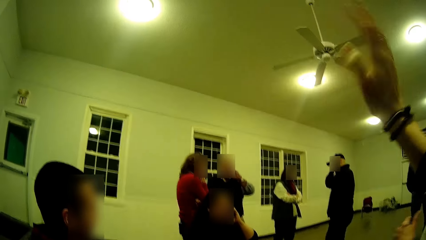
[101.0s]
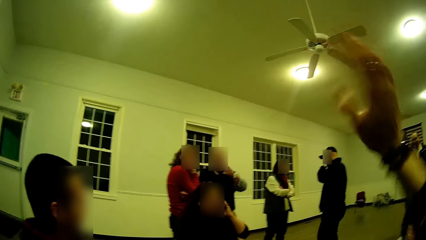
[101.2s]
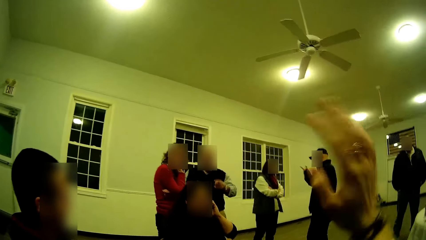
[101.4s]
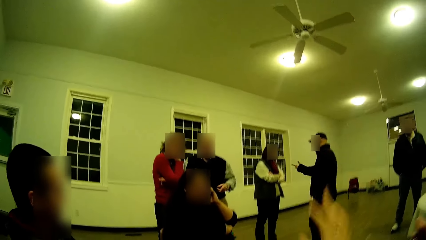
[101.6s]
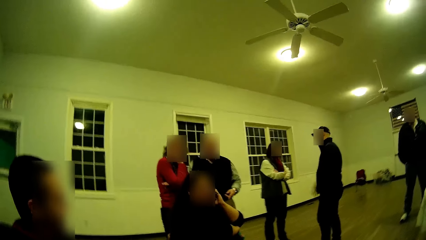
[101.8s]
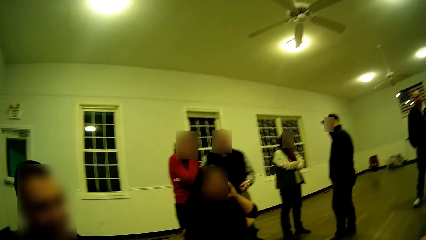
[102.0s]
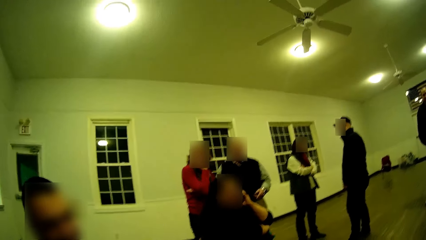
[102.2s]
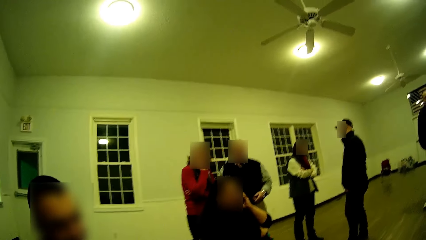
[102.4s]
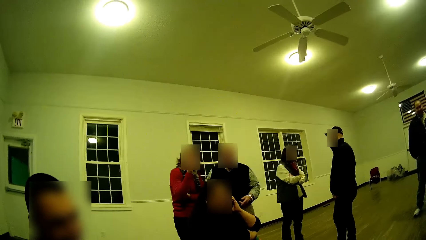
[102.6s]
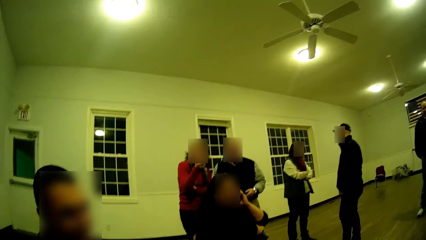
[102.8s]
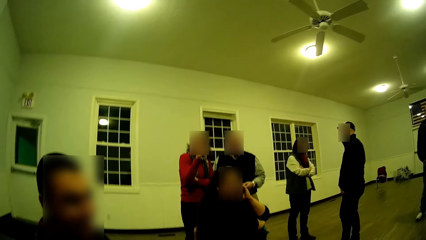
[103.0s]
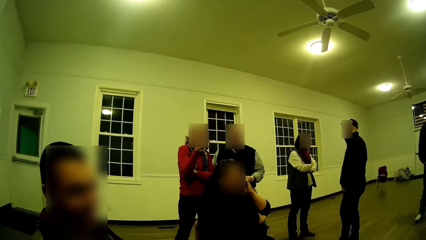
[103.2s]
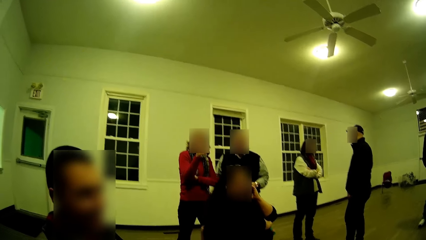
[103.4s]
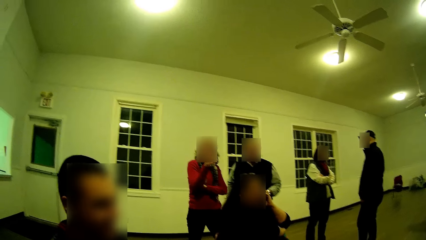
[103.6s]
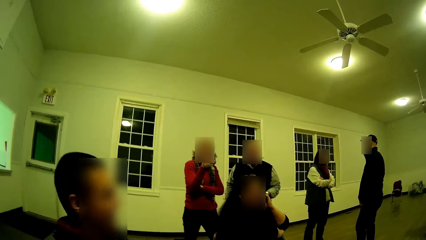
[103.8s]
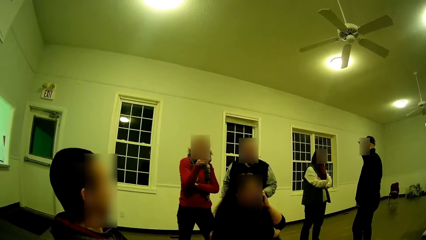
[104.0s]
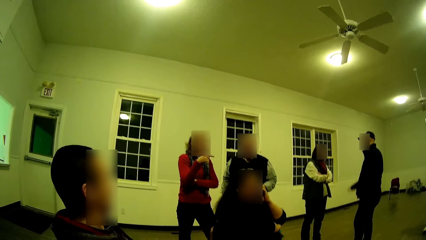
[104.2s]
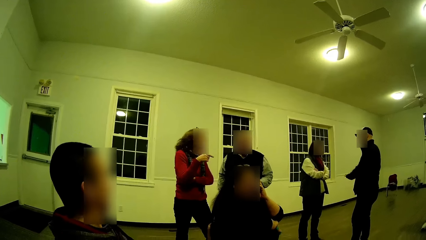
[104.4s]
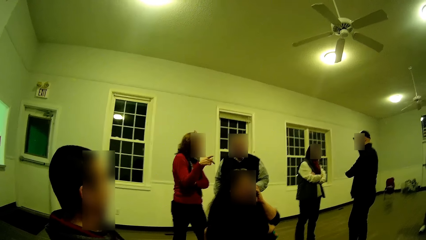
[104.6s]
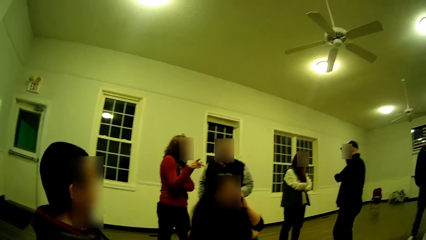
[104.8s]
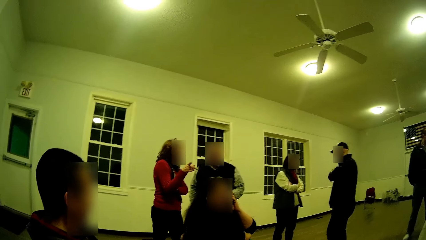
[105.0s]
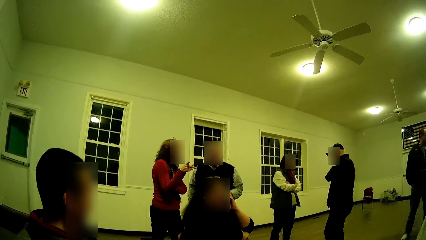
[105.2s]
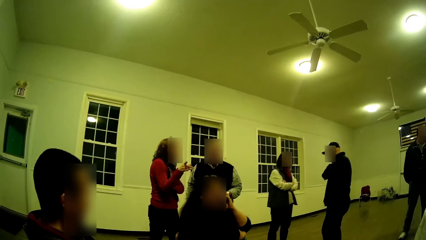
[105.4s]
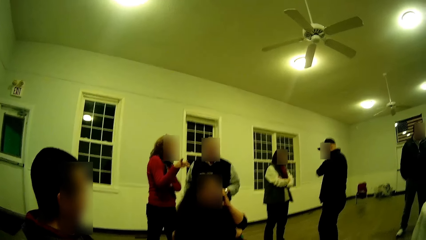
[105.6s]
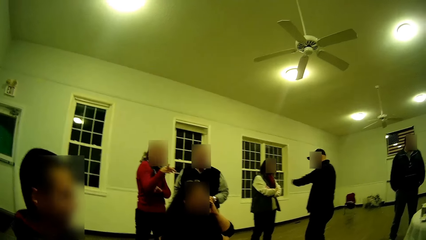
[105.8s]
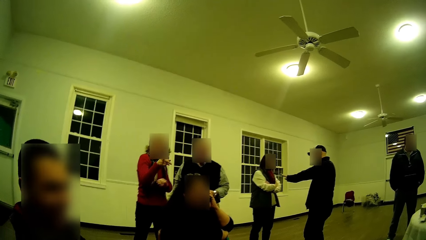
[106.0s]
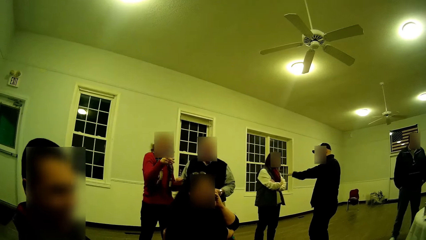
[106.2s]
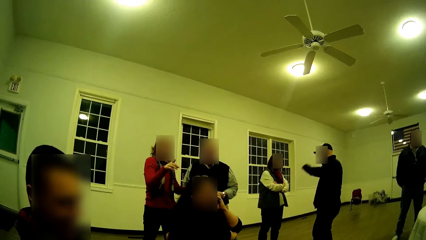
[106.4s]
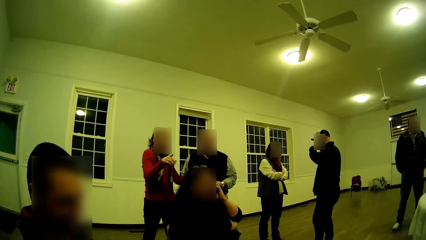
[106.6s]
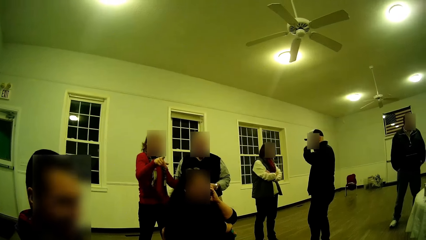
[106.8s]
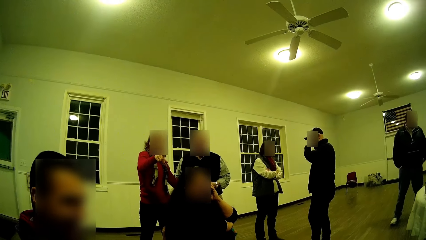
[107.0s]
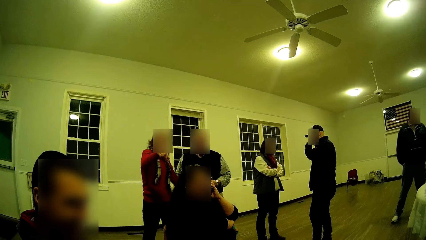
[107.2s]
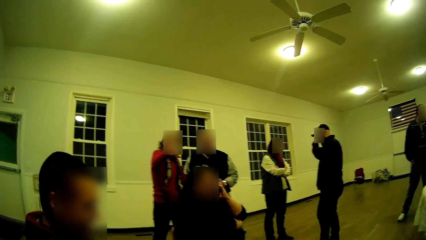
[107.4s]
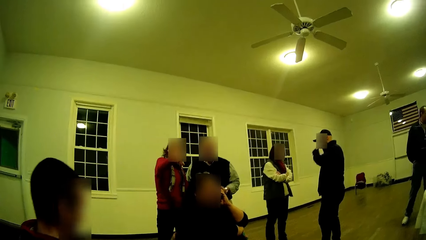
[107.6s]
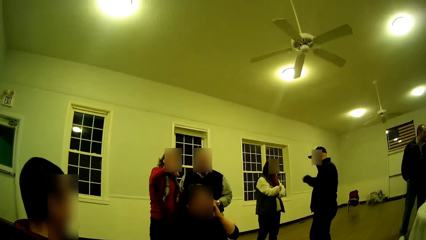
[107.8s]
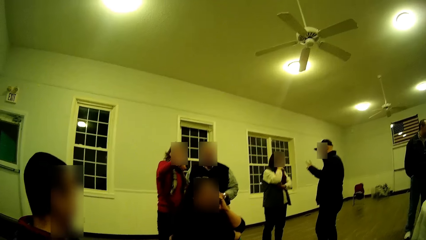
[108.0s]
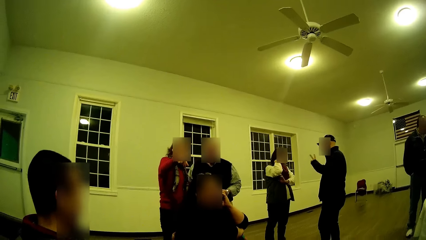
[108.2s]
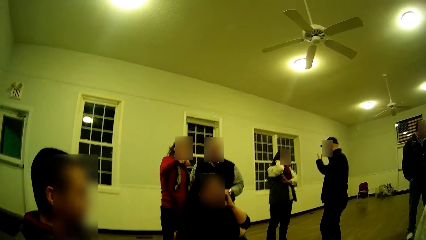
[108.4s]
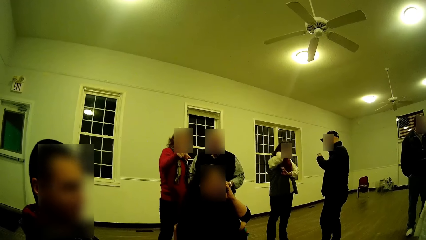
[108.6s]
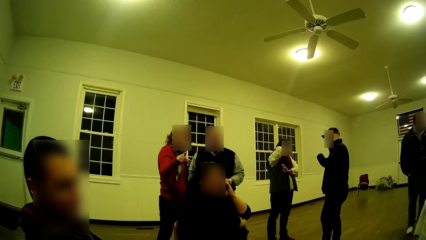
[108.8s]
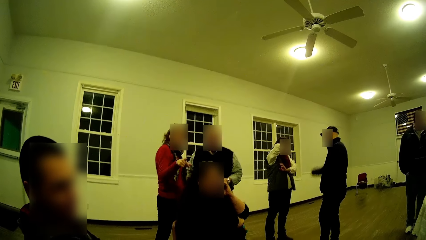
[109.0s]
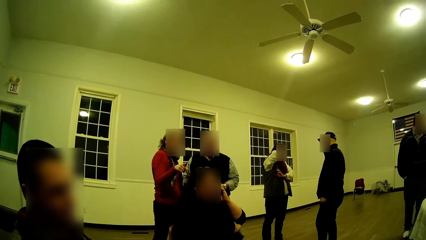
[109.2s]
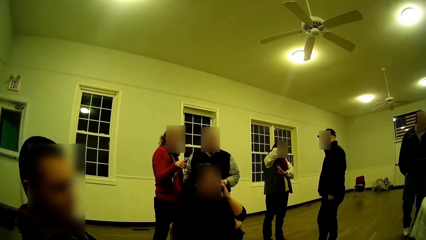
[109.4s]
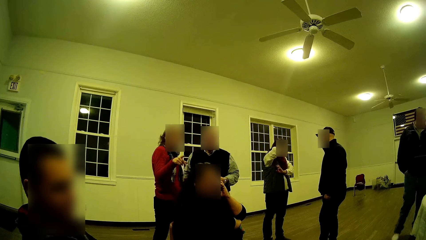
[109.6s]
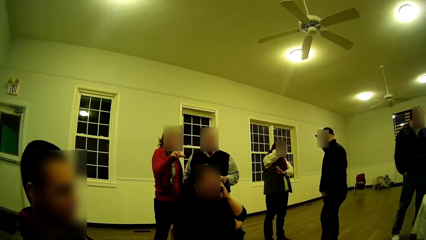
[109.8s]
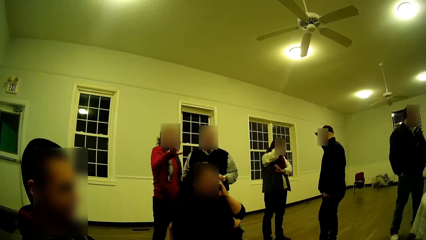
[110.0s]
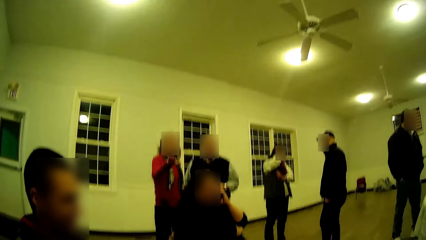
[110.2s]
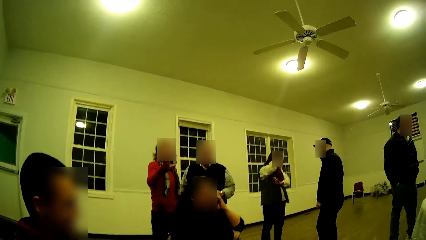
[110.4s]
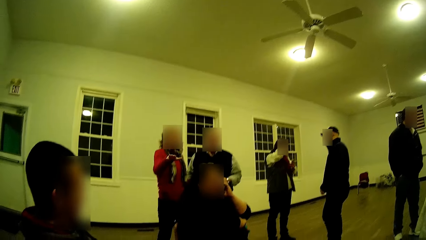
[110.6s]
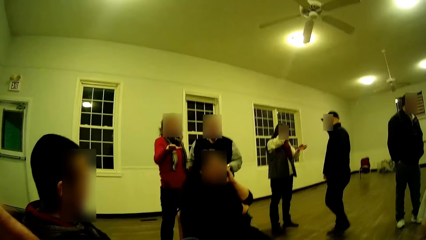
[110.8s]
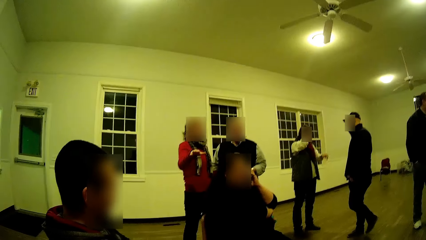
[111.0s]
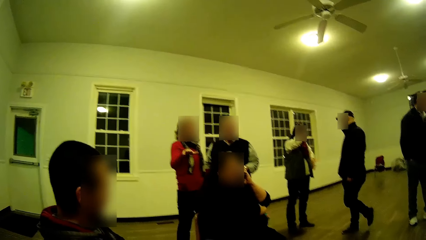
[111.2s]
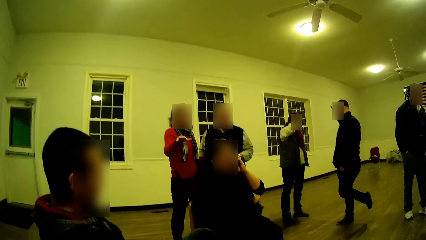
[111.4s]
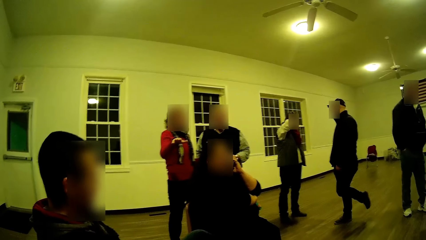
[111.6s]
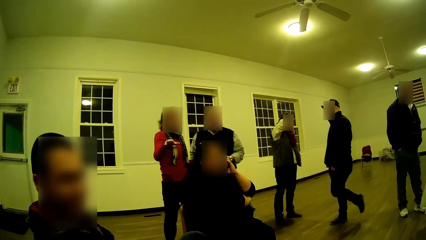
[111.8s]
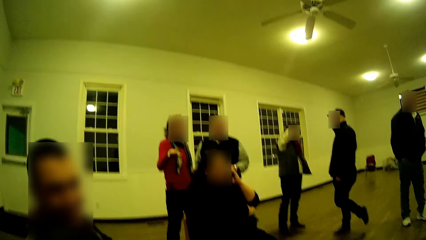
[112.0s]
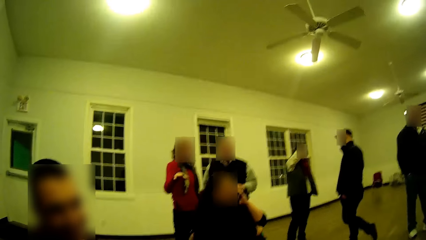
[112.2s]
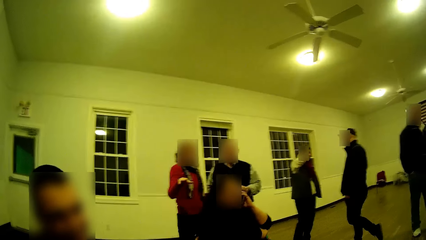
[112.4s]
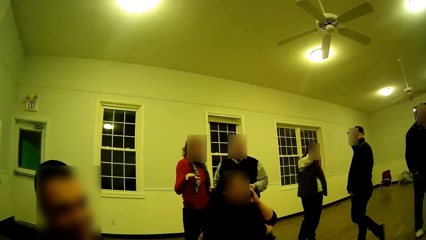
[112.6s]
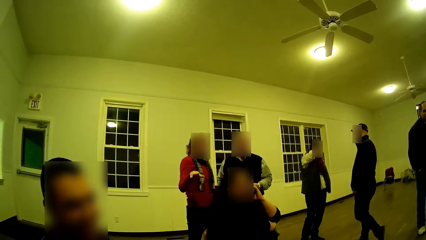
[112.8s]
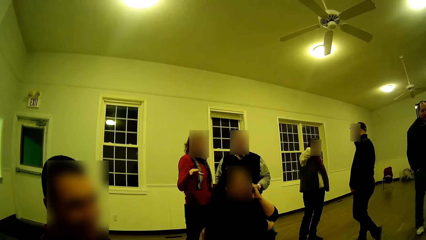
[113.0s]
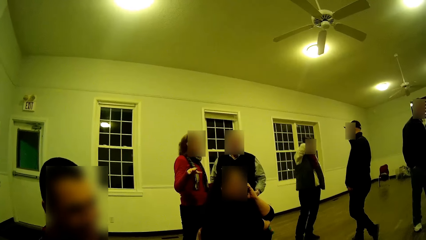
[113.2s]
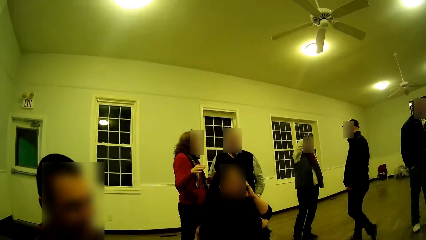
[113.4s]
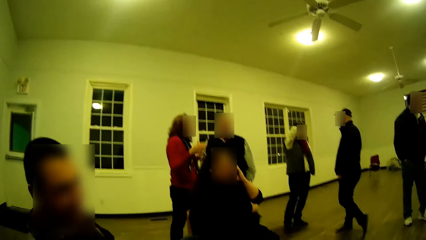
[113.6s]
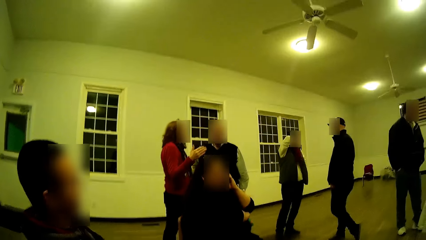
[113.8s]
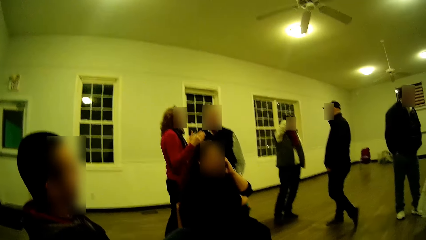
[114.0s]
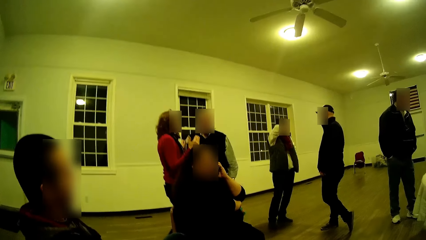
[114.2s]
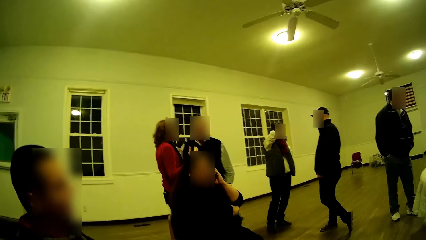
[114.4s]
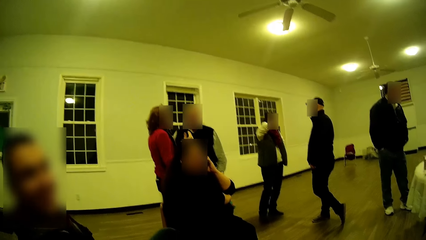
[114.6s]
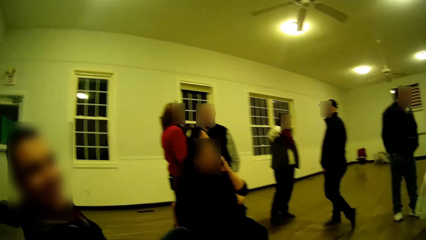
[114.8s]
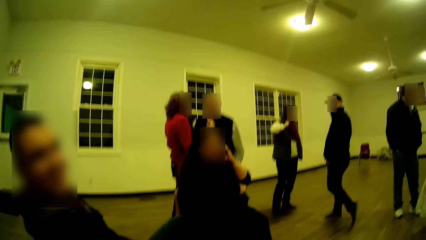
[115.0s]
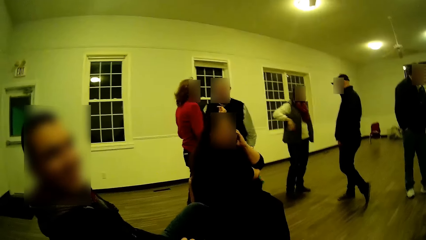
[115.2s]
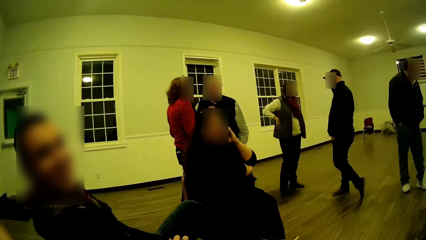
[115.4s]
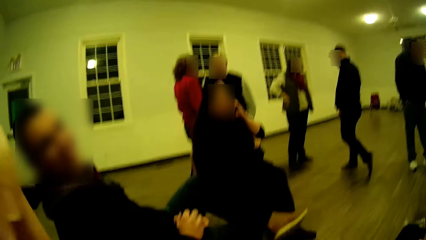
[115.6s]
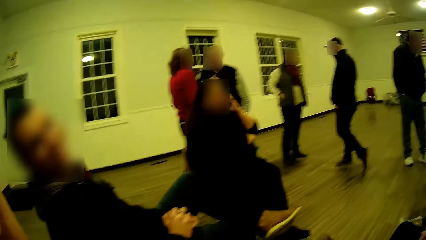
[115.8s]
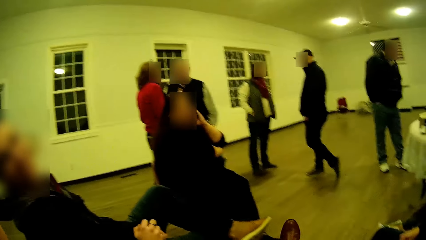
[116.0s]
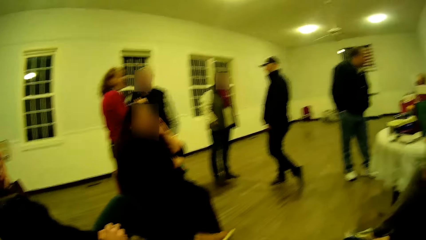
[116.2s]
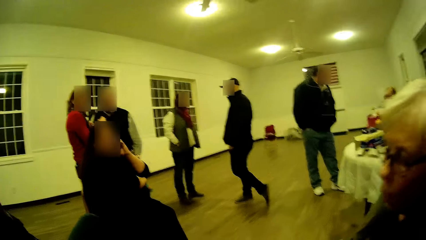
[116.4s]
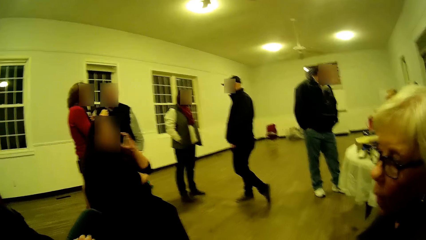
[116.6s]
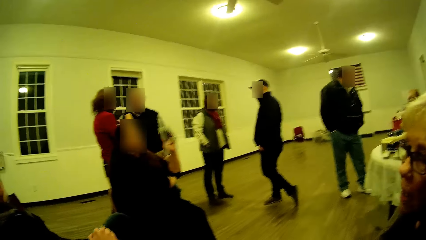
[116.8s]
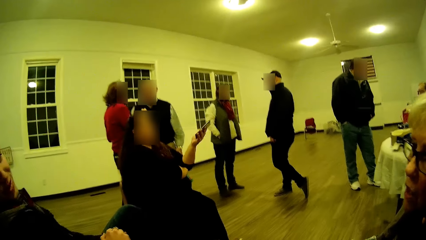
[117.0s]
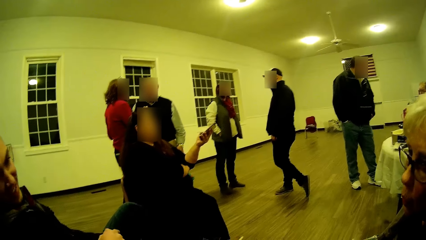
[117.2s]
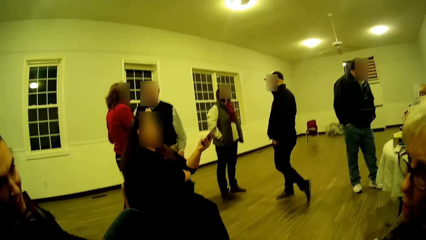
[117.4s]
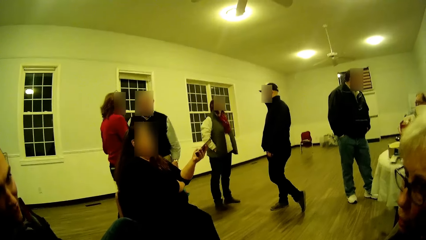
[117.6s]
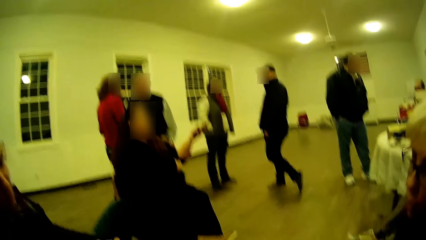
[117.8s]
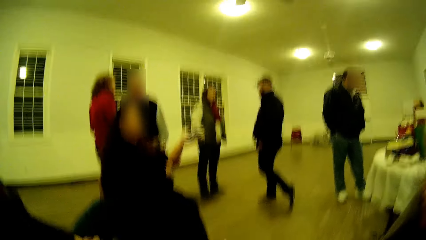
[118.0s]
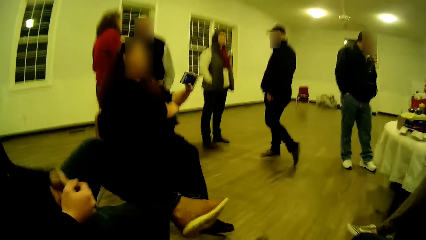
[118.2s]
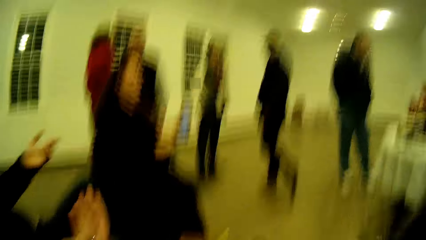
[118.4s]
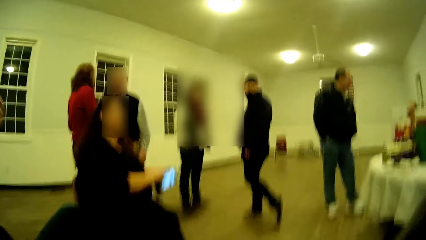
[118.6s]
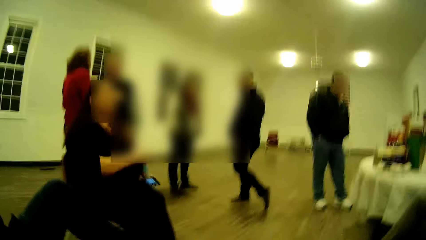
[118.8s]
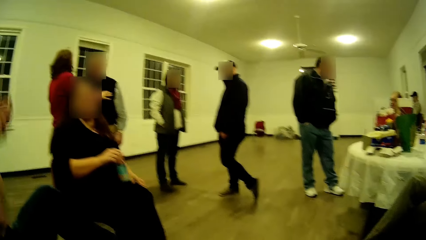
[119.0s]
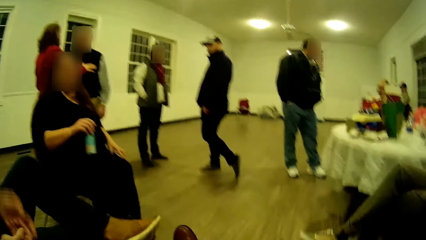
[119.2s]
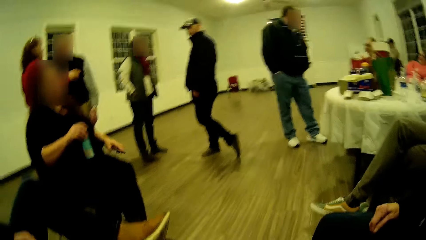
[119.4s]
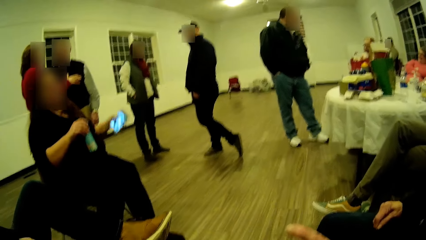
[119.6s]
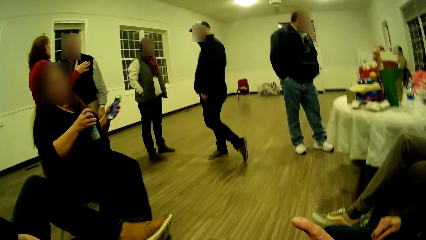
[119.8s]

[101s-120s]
The woman shakes her hand and puts her hand down. The man looks around and talks. The man looks around. The camera wearer looks at the camera. The man talks. The camera wearer moves her hand. The woman talks. The man talks. The camera wearer looks around.
